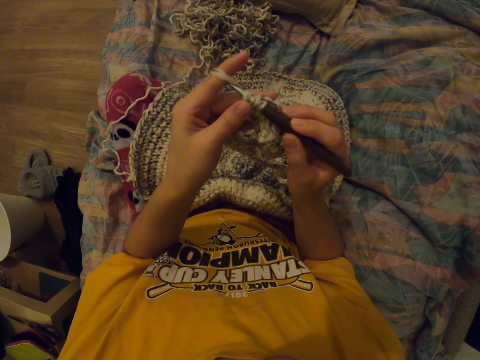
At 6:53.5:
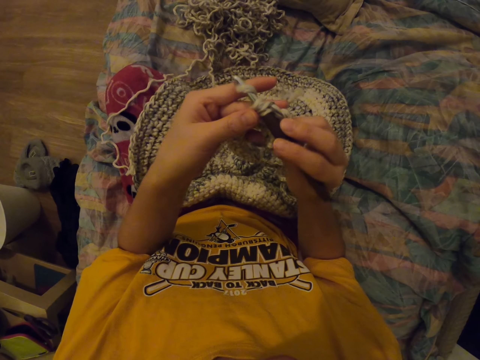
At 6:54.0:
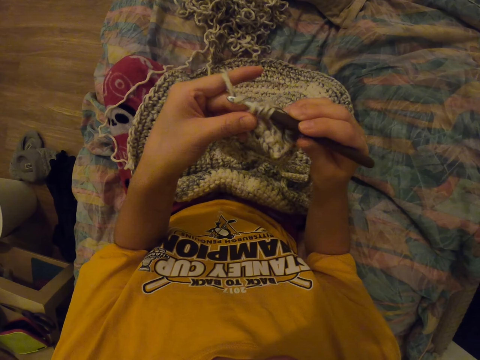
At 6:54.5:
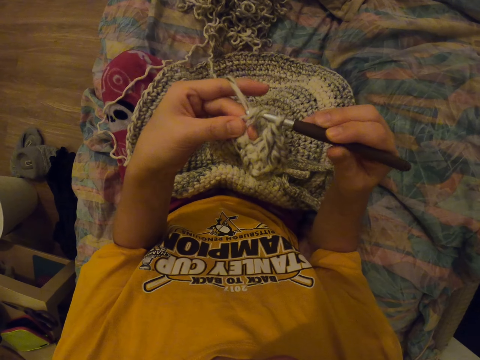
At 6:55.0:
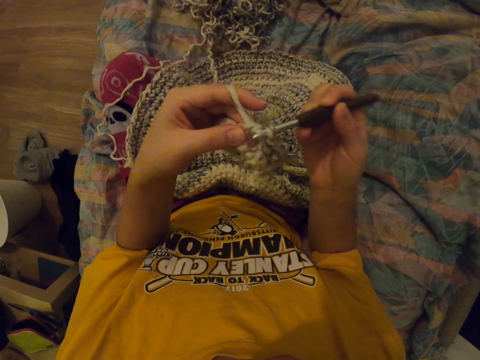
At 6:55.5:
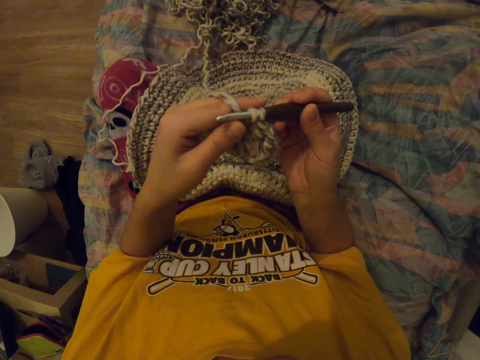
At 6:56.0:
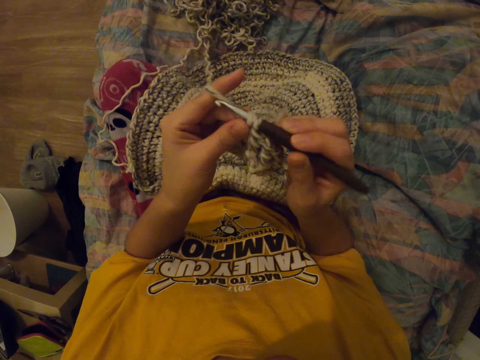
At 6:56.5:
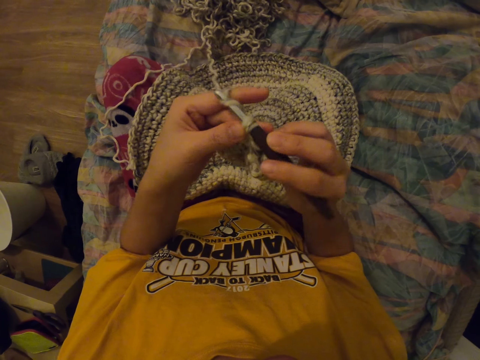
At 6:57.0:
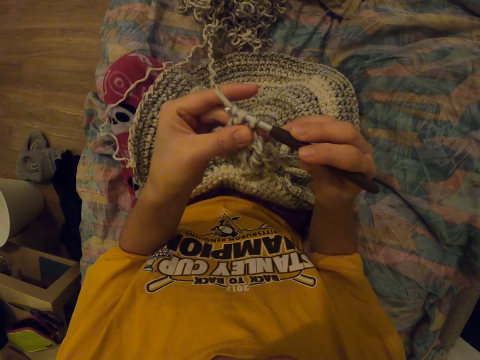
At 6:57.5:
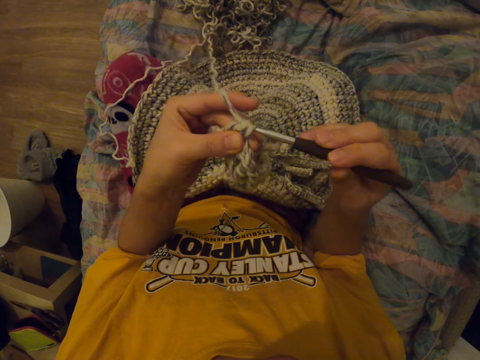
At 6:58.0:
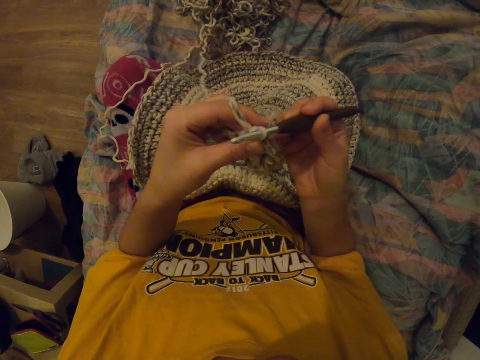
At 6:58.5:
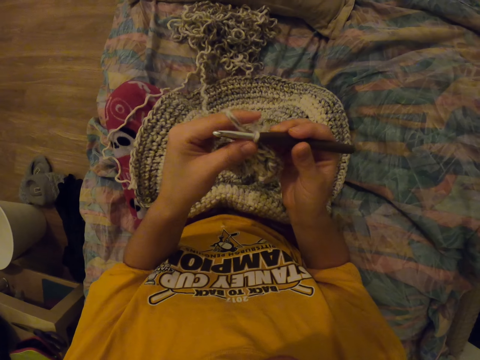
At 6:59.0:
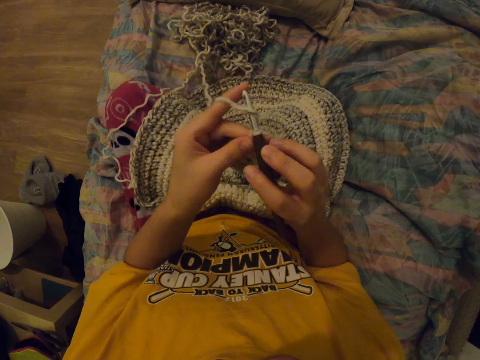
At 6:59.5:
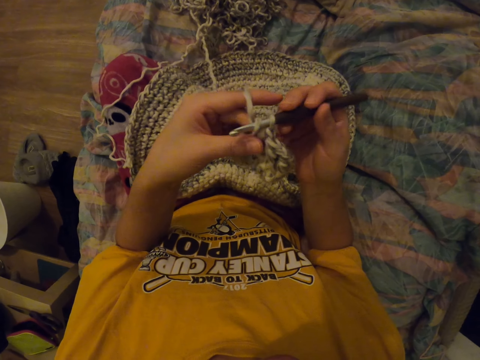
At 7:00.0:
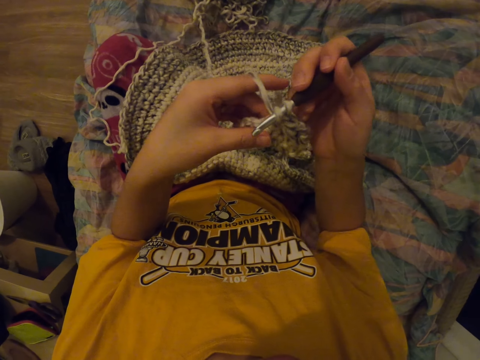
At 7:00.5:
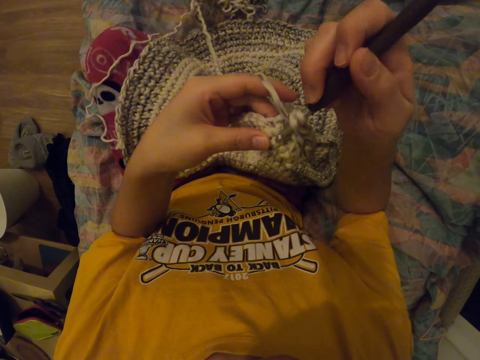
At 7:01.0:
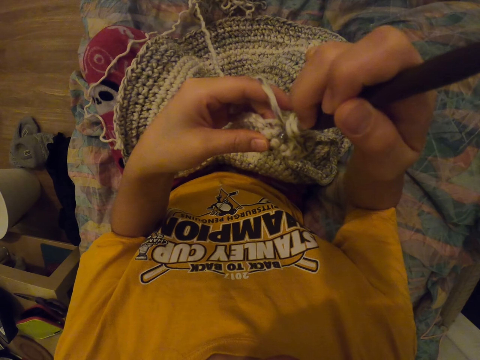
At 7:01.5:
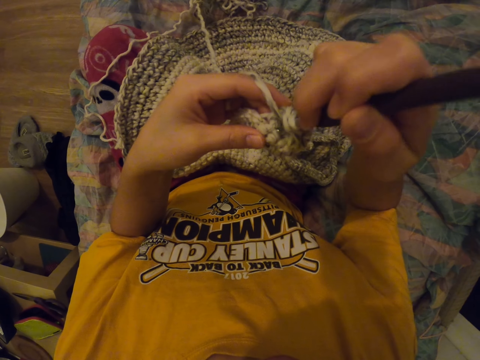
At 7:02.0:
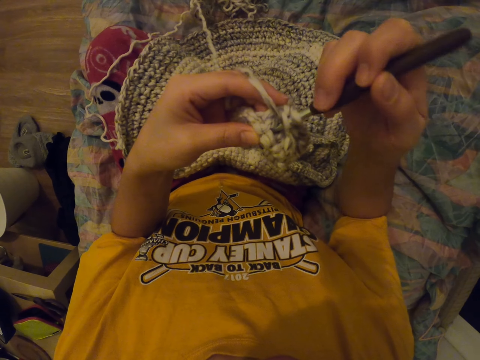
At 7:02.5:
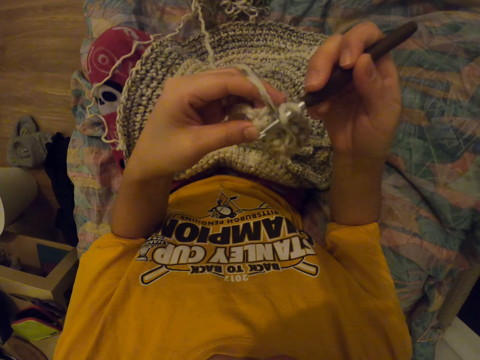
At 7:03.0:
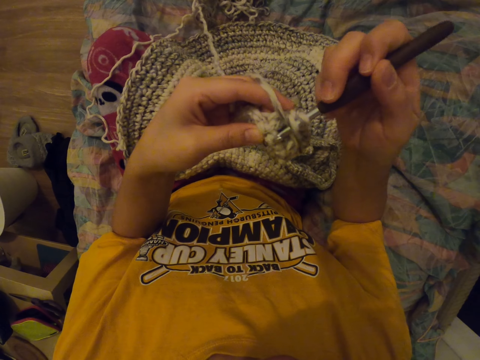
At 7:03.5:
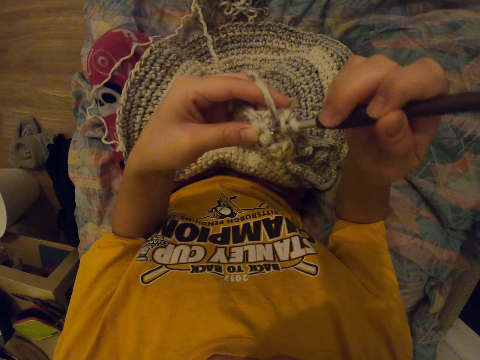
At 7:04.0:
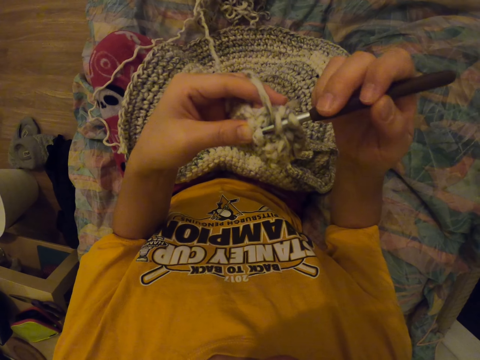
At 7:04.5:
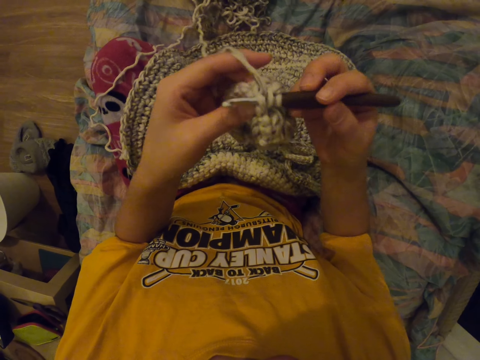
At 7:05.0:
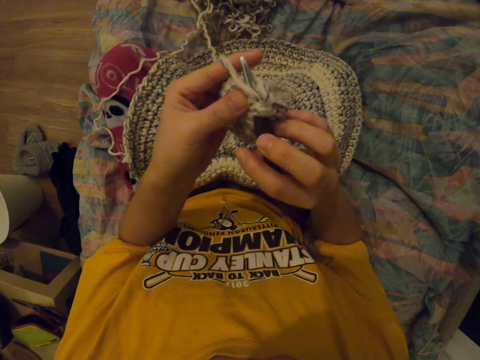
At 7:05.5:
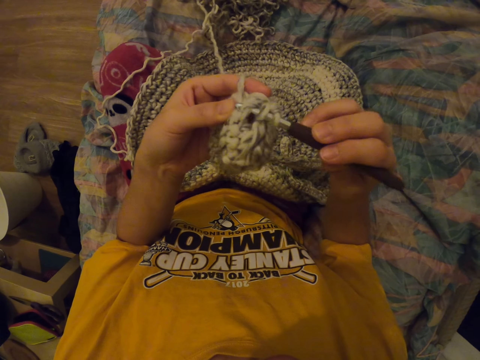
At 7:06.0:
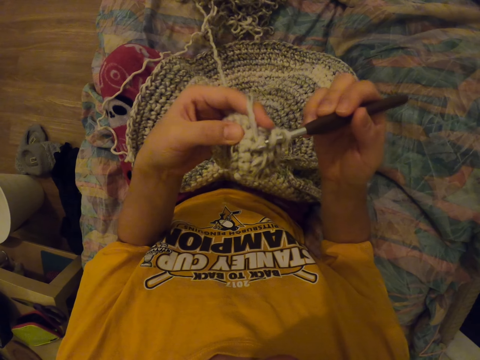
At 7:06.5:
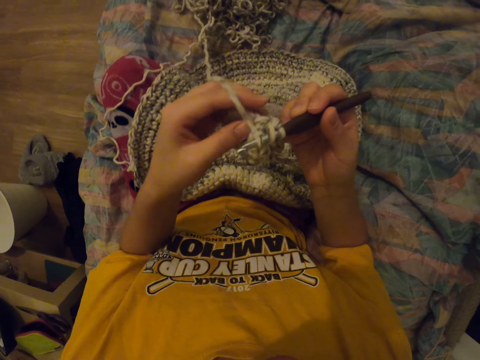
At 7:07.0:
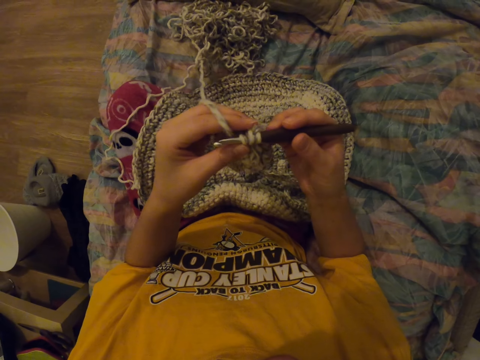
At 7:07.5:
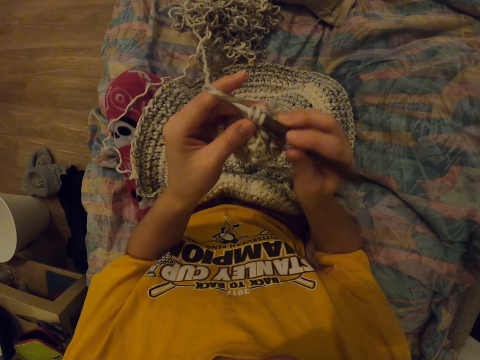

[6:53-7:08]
The camera wearer knits a cloth.

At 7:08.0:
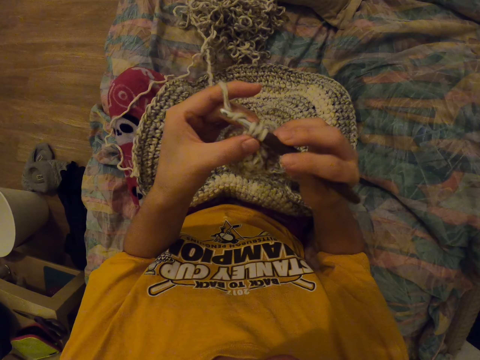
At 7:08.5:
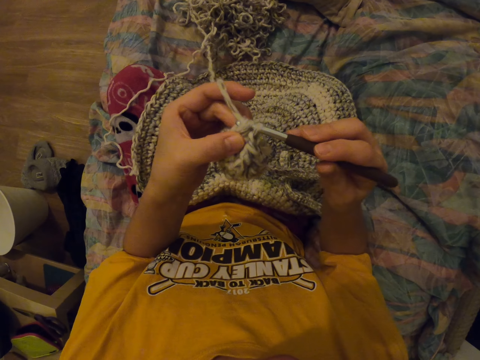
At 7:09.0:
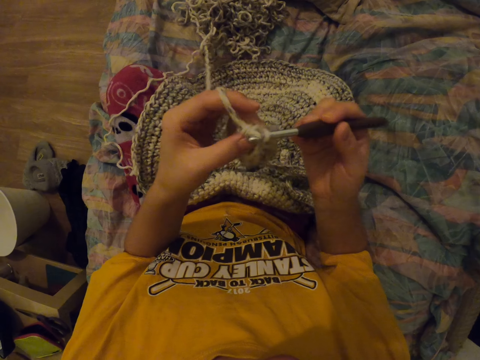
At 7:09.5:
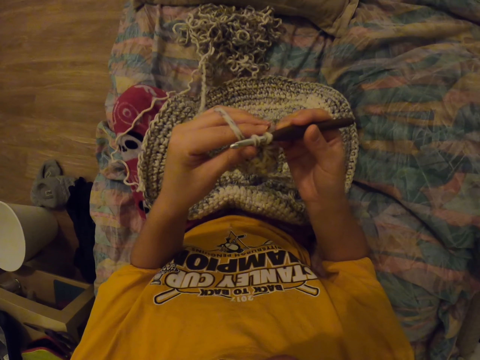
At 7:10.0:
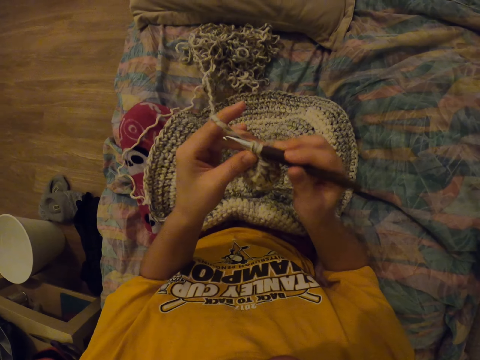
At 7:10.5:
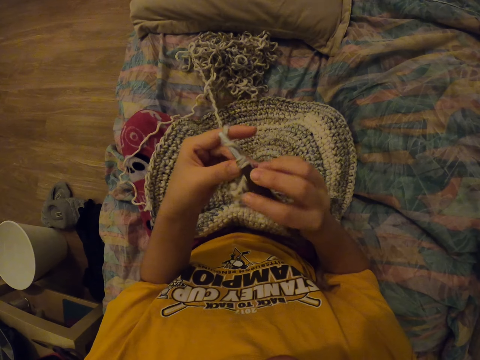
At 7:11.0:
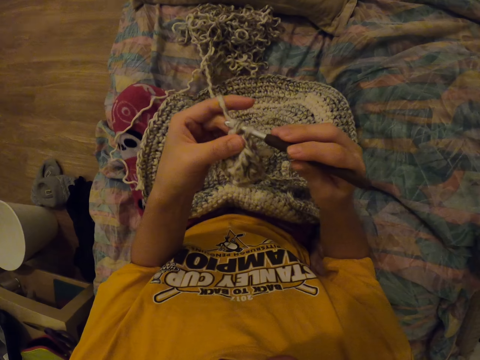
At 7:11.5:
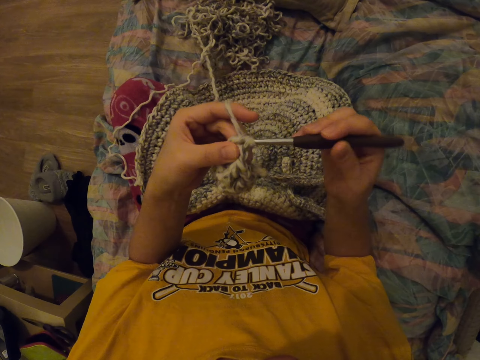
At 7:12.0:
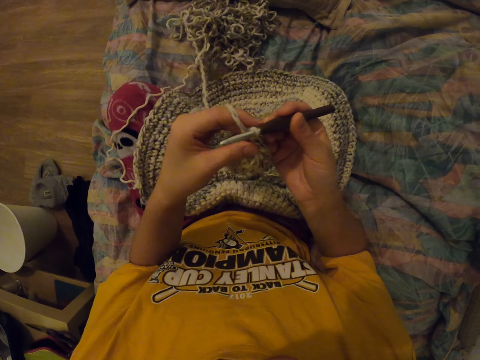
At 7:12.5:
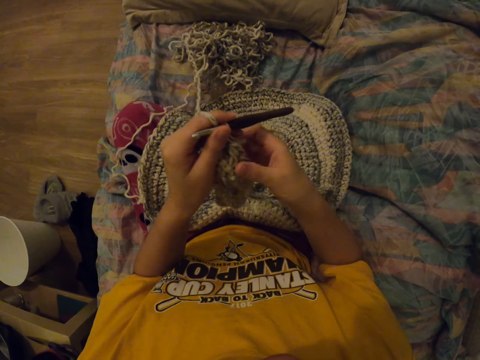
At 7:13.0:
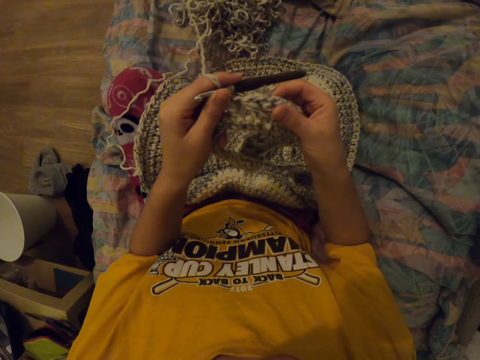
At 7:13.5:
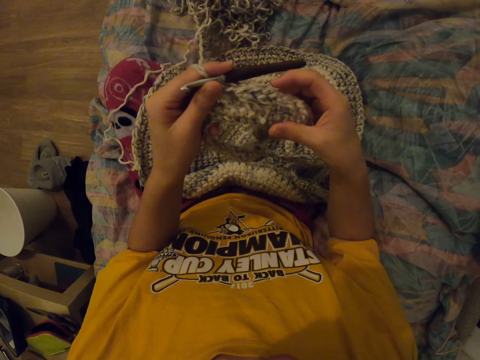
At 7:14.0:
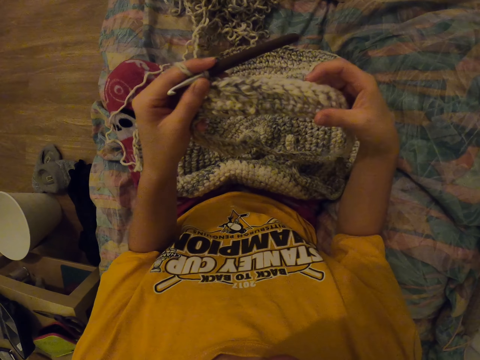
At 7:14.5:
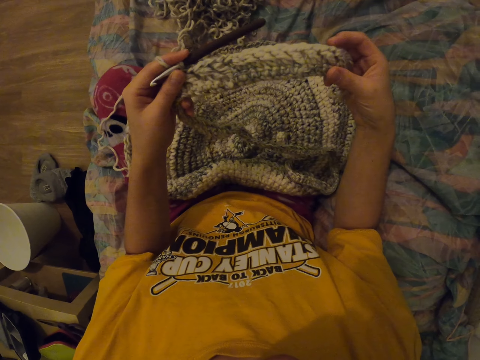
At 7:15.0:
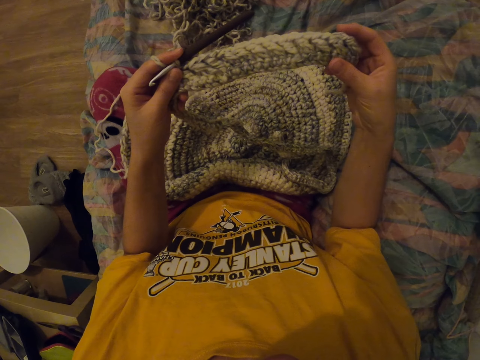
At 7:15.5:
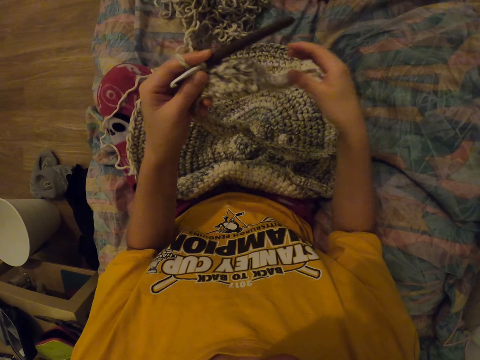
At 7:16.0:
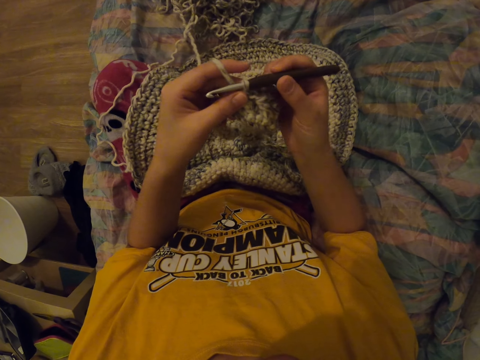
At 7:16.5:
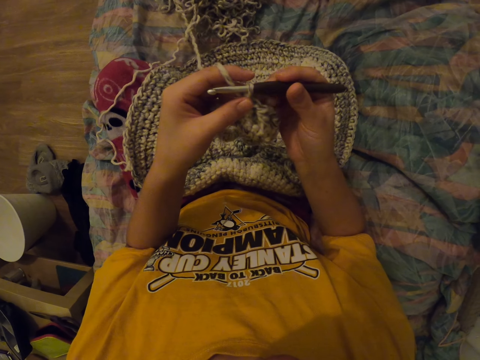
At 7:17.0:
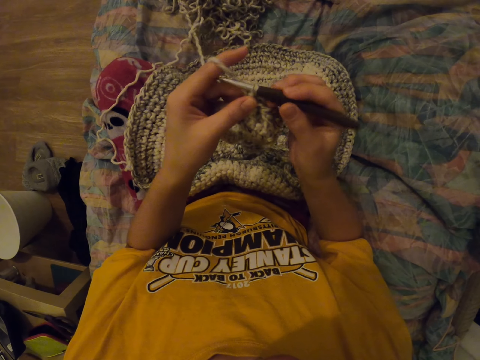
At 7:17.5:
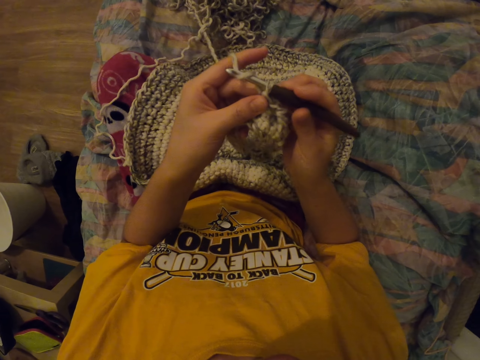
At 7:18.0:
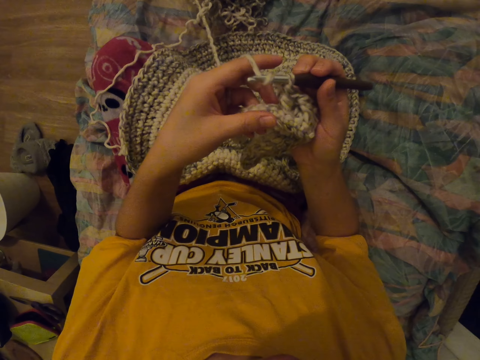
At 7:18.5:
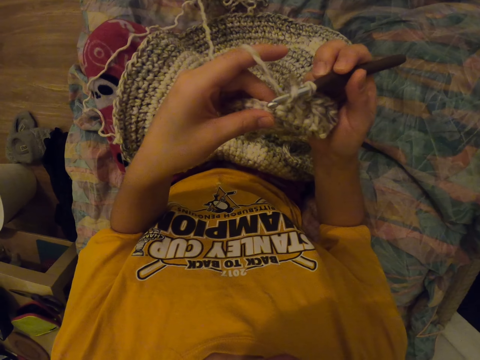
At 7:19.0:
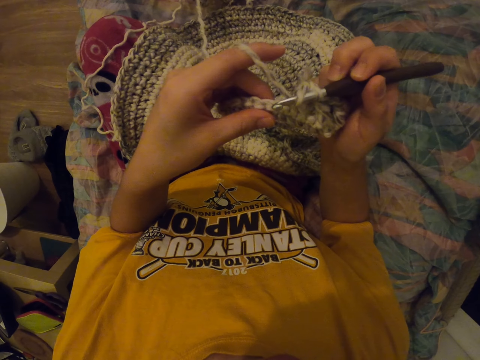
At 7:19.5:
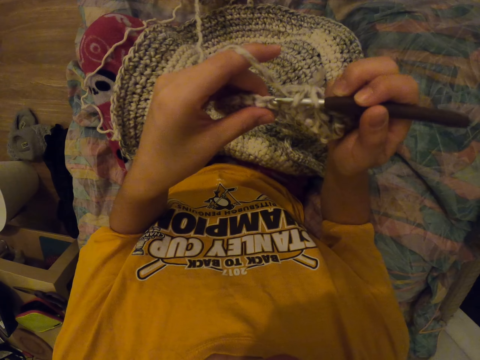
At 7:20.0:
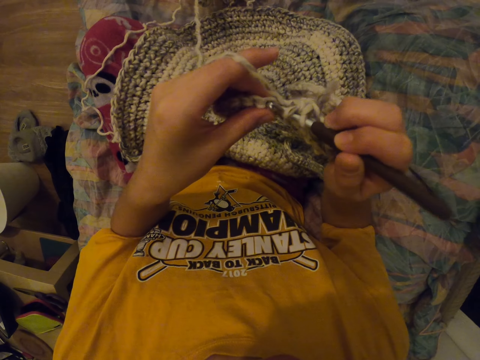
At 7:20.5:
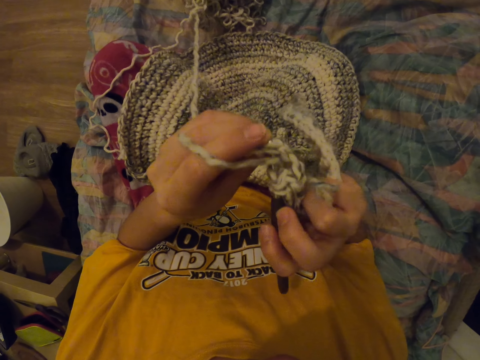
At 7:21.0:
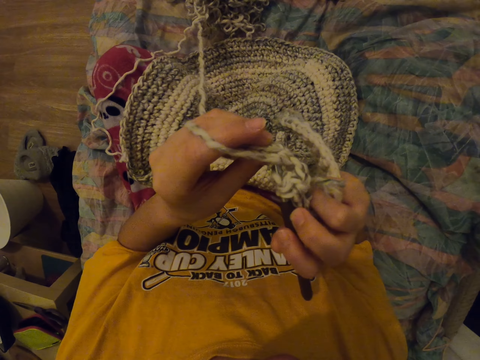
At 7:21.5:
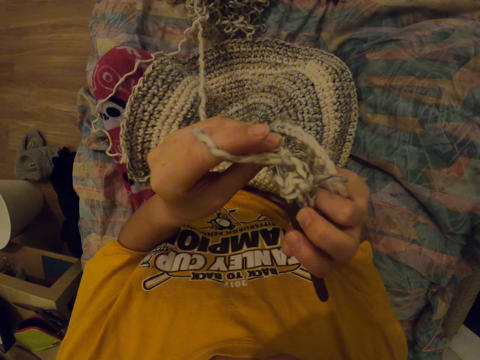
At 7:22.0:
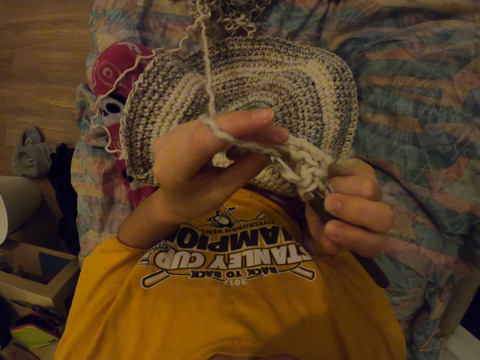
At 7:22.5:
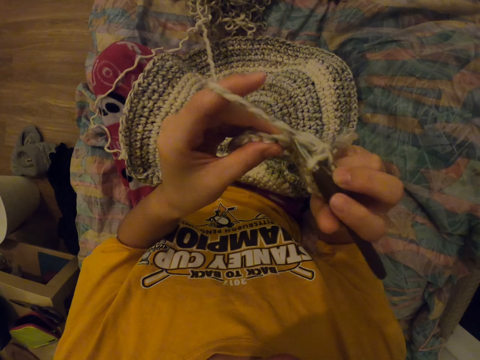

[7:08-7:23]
The camera wearer holds the crochet hook with the left hand. They inspect the cloth. They hold the crochet hook with the right hand. They knit the cloth.
